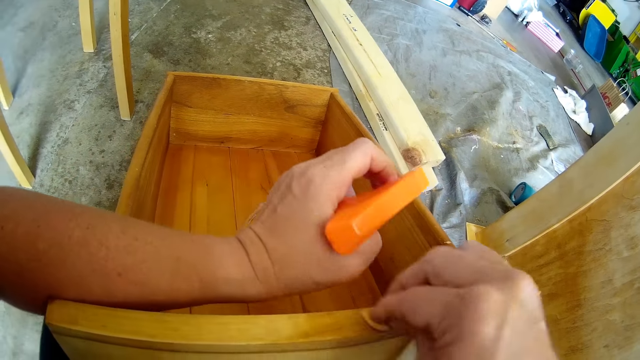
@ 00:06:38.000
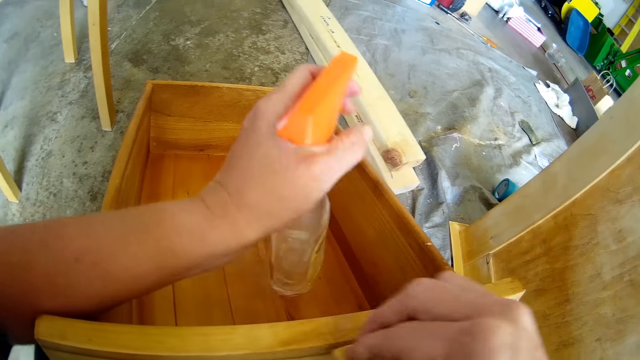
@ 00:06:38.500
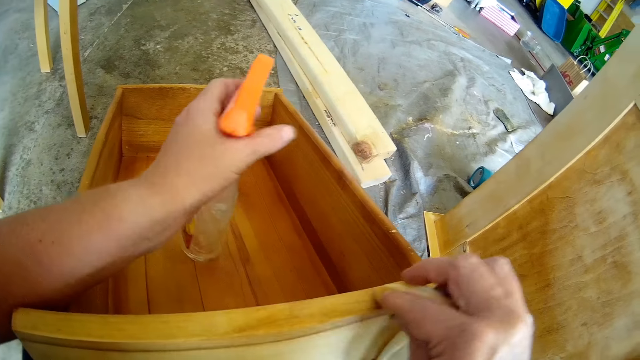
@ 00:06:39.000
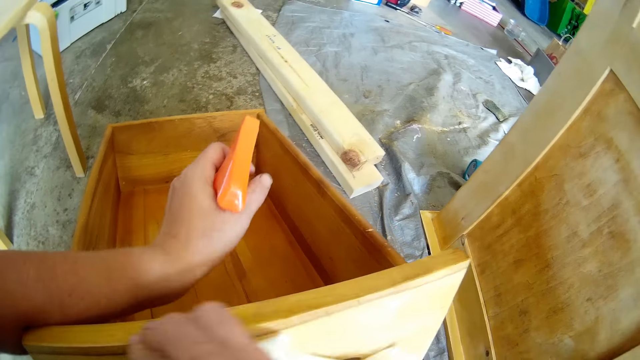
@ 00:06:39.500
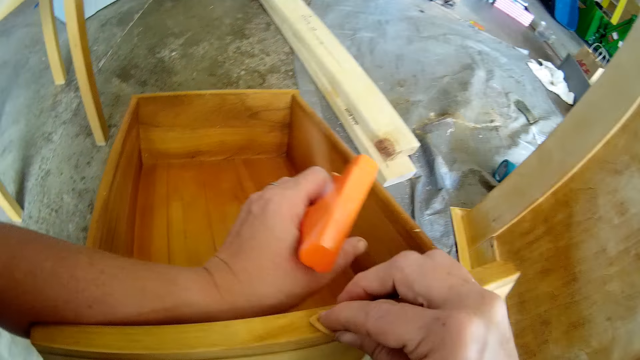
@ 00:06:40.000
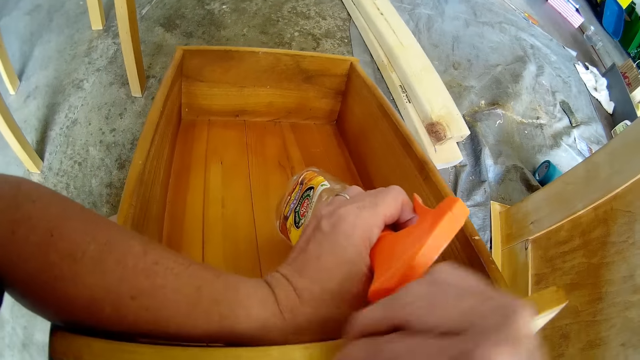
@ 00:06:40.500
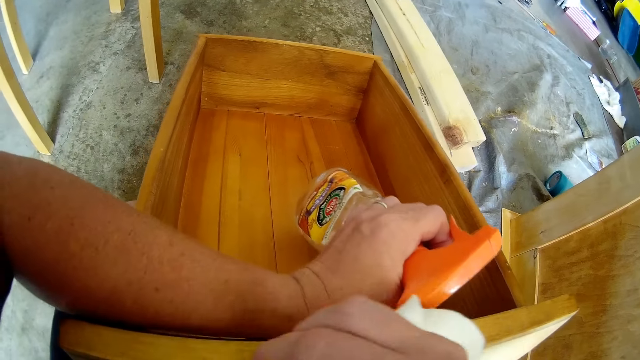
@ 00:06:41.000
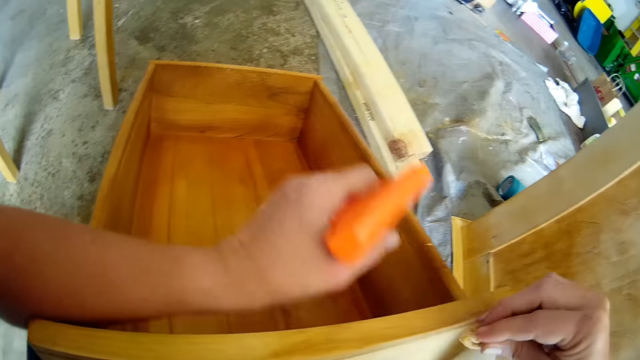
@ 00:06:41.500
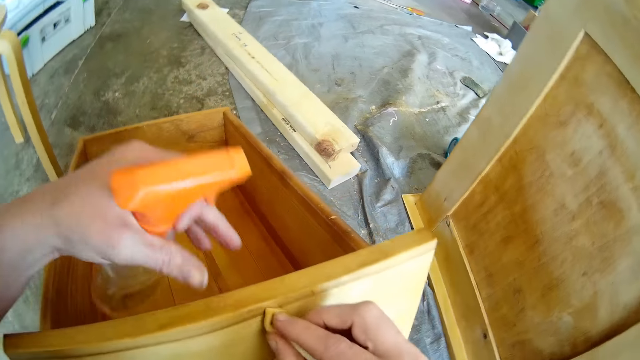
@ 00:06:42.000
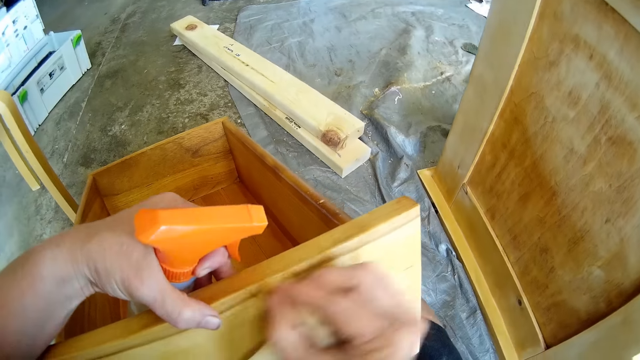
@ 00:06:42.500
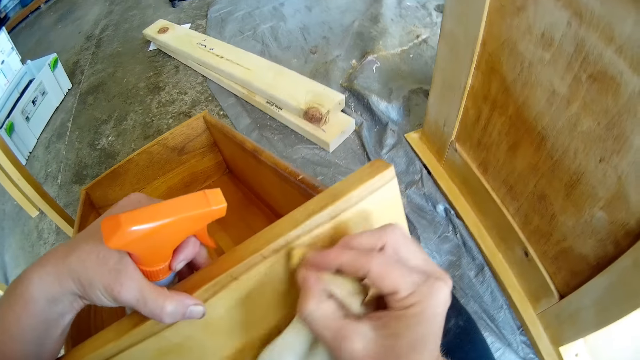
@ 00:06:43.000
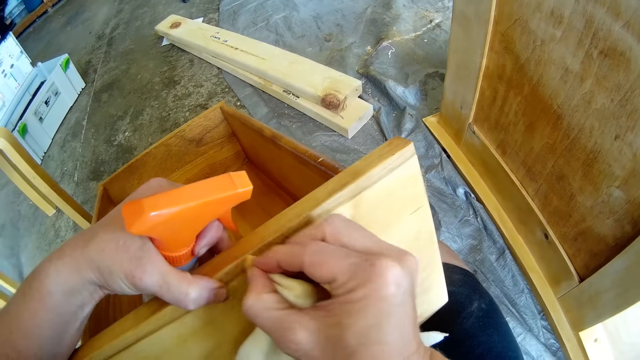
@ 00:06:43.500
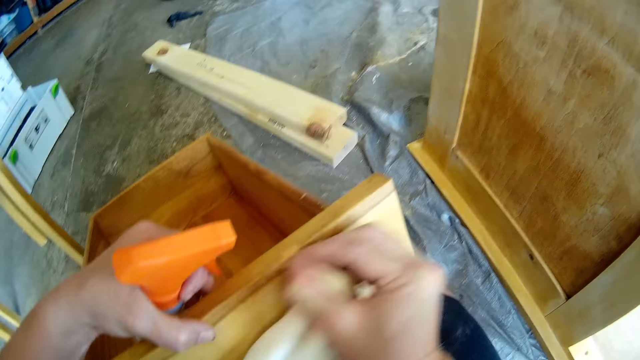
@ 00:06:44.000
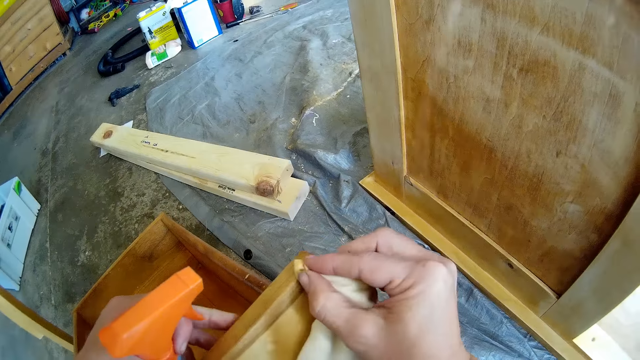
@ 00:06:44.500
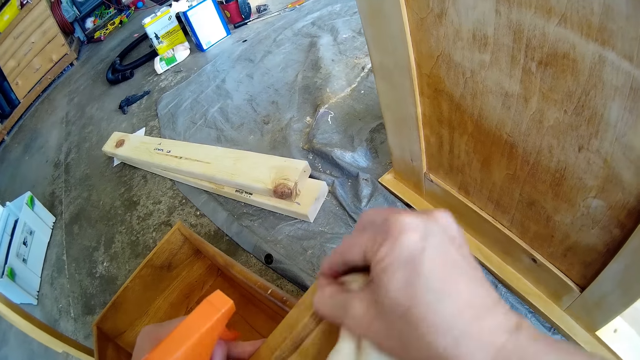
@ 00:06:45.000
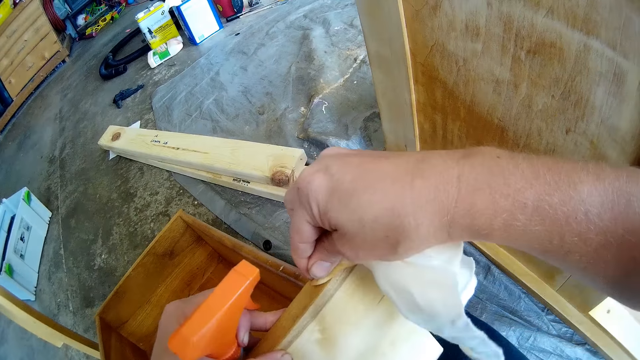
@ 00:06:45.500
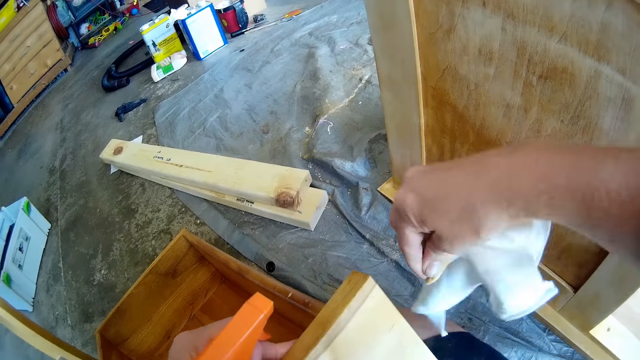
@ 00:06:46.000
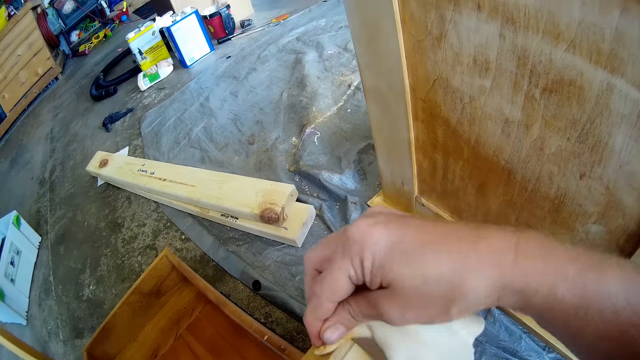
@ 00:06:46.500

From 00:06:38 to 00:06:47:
The camera wearer holds the drawer with both hands. They wipe the drawer with a cloth.

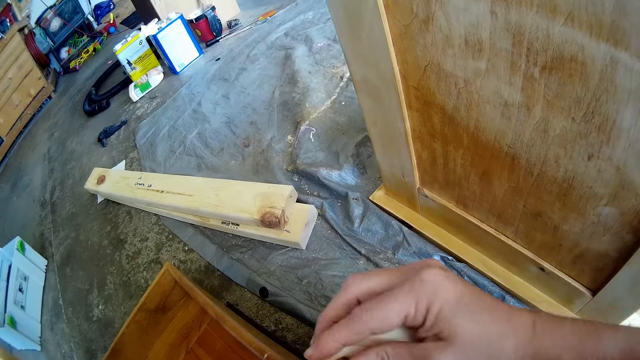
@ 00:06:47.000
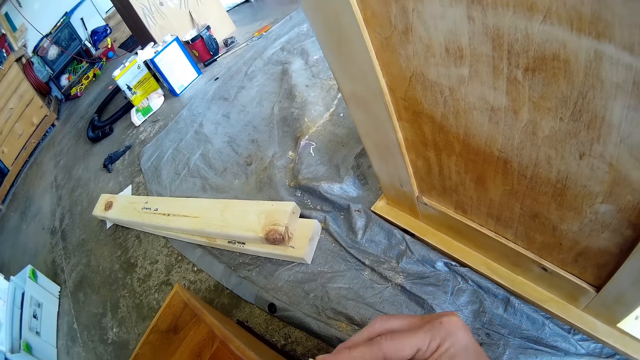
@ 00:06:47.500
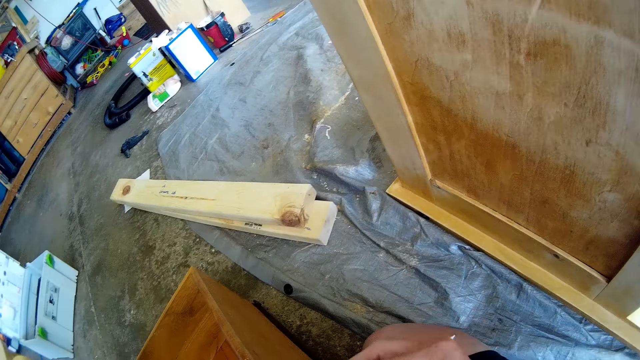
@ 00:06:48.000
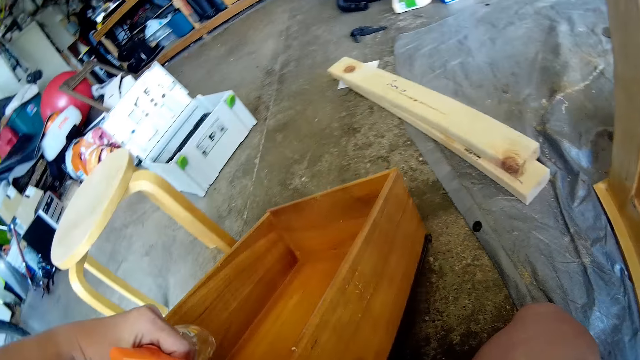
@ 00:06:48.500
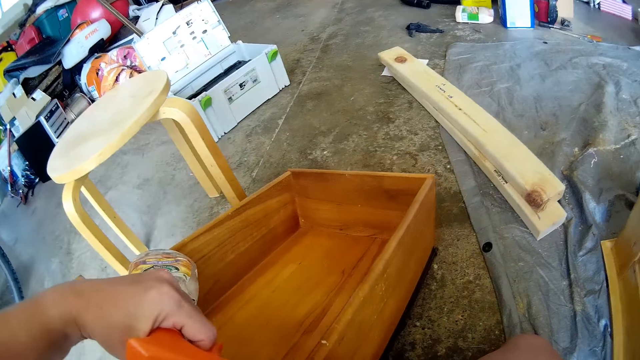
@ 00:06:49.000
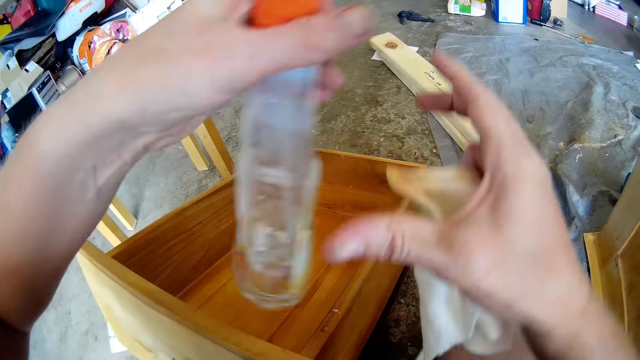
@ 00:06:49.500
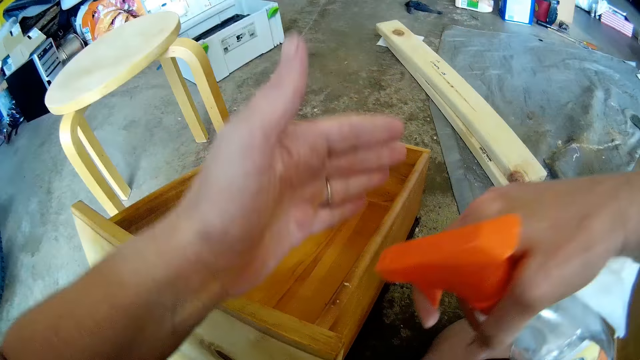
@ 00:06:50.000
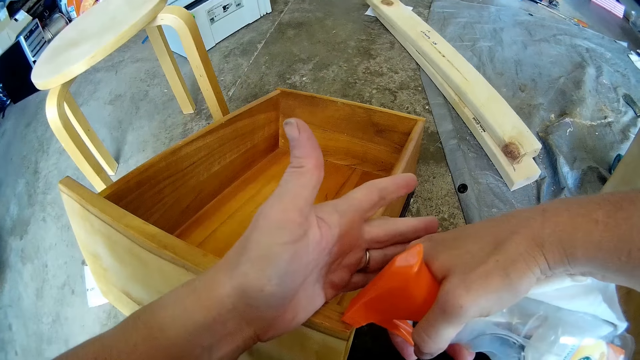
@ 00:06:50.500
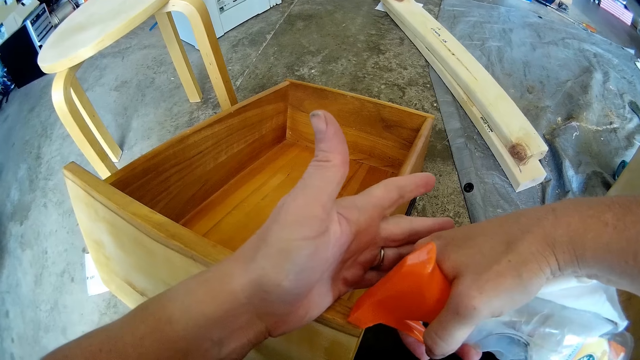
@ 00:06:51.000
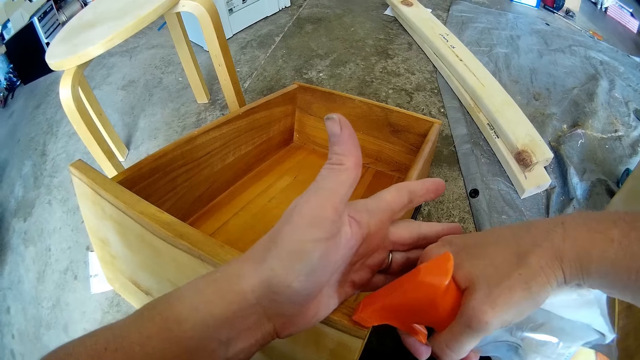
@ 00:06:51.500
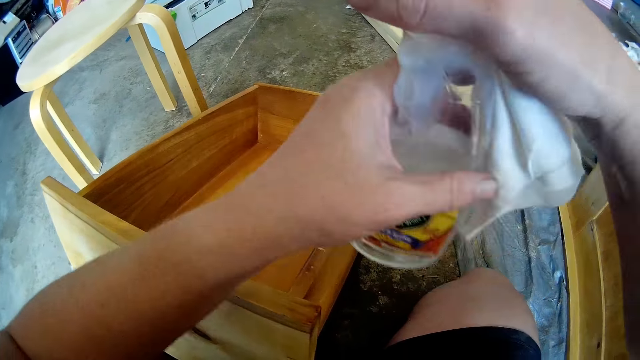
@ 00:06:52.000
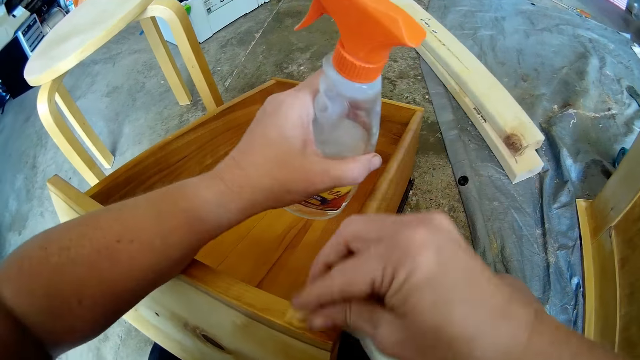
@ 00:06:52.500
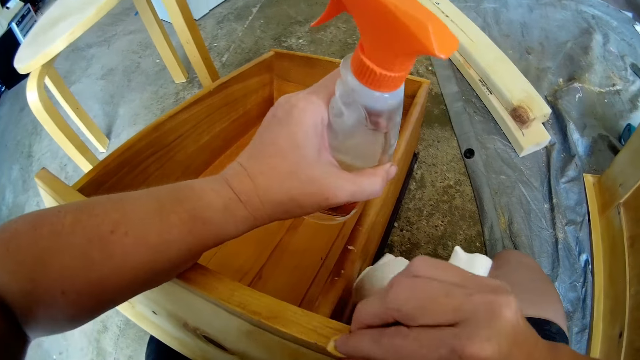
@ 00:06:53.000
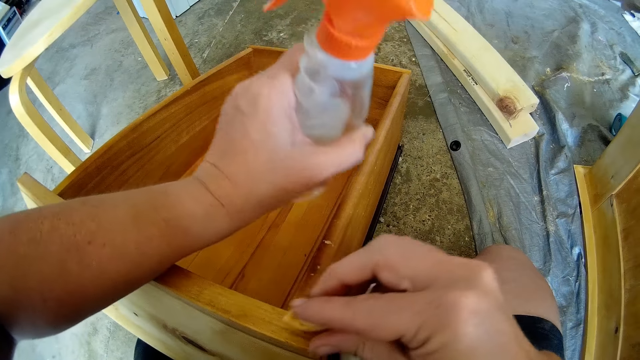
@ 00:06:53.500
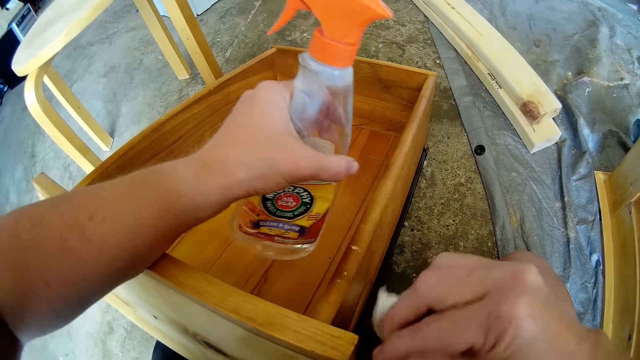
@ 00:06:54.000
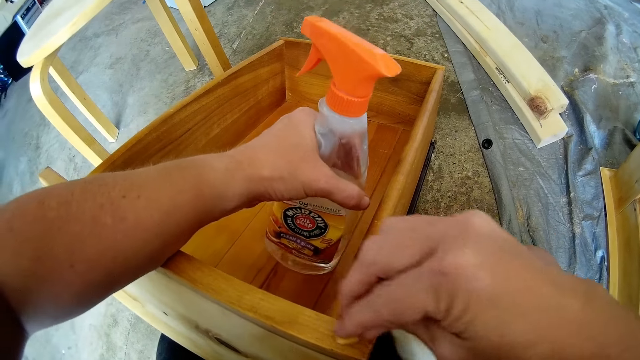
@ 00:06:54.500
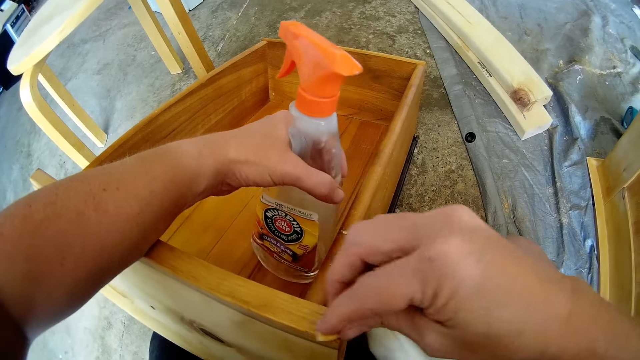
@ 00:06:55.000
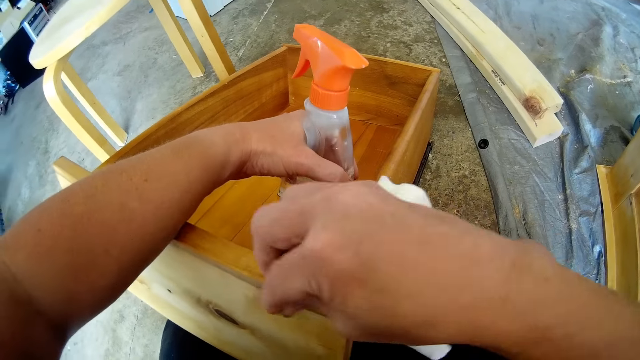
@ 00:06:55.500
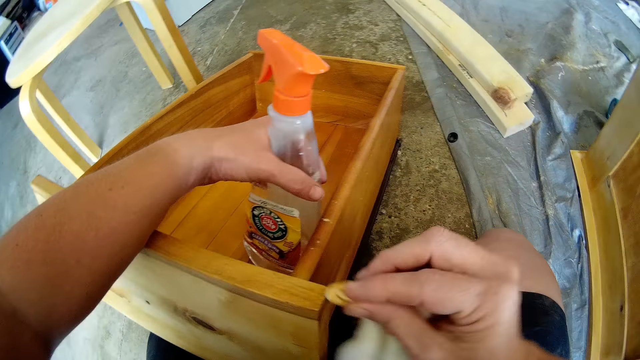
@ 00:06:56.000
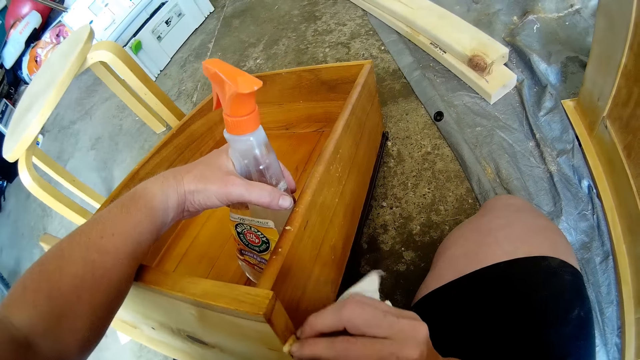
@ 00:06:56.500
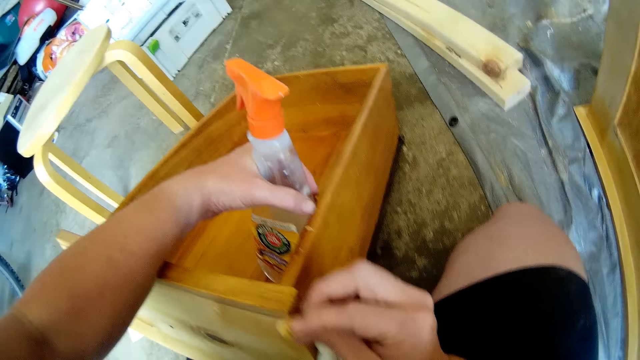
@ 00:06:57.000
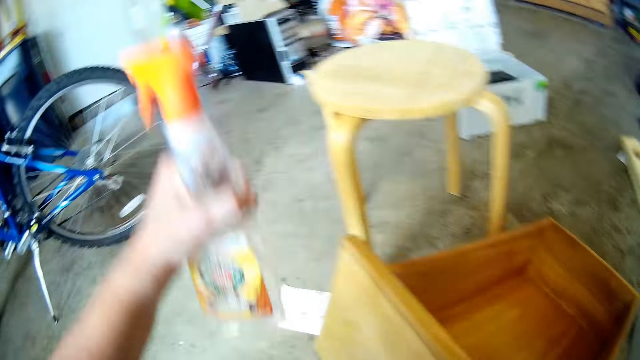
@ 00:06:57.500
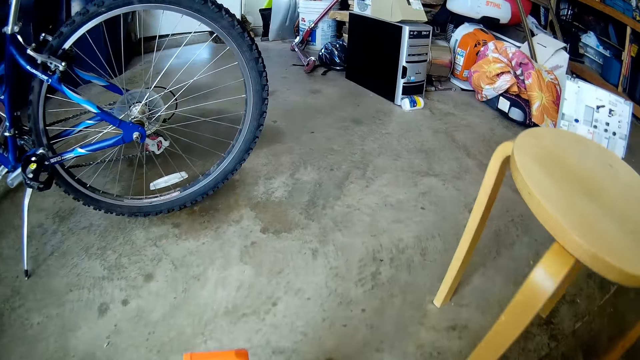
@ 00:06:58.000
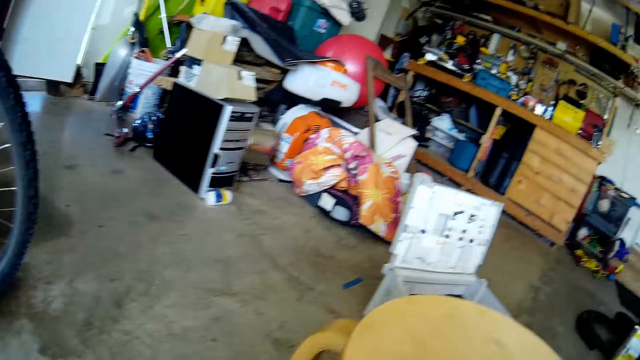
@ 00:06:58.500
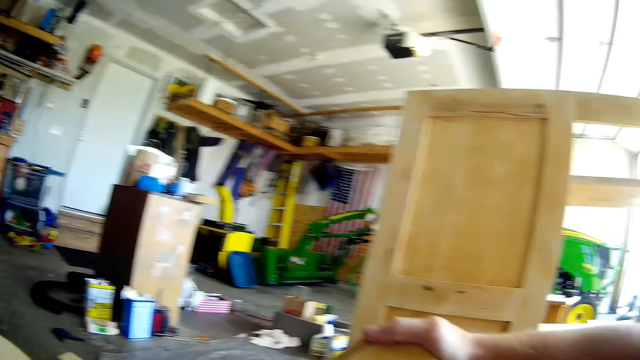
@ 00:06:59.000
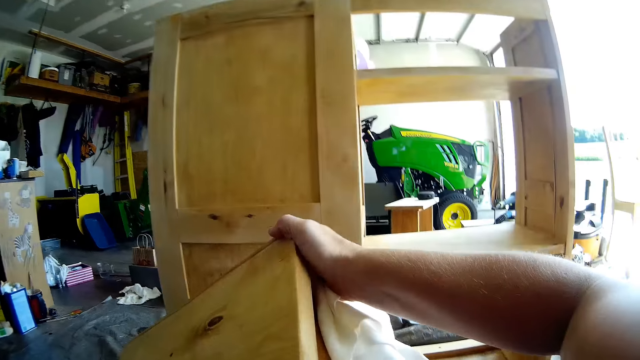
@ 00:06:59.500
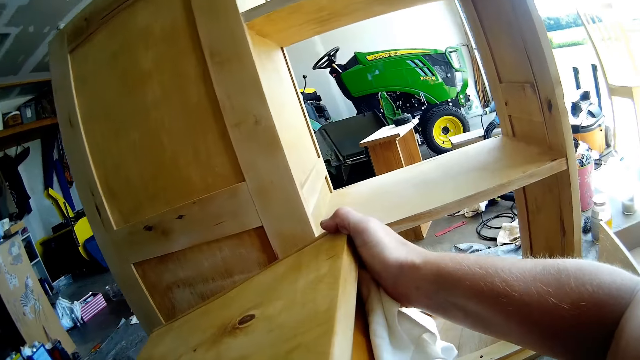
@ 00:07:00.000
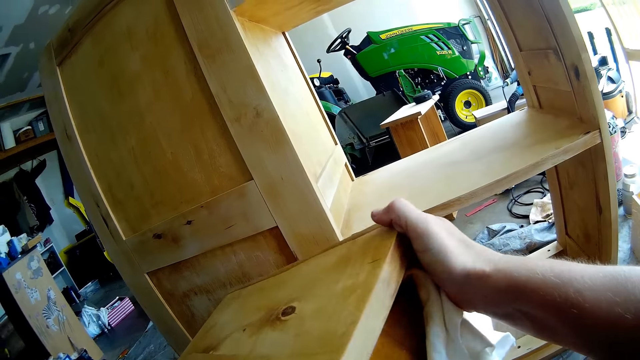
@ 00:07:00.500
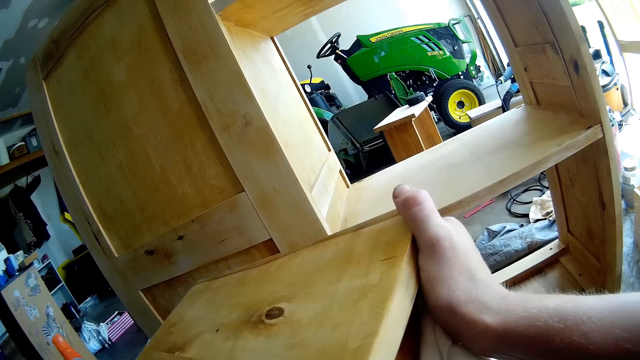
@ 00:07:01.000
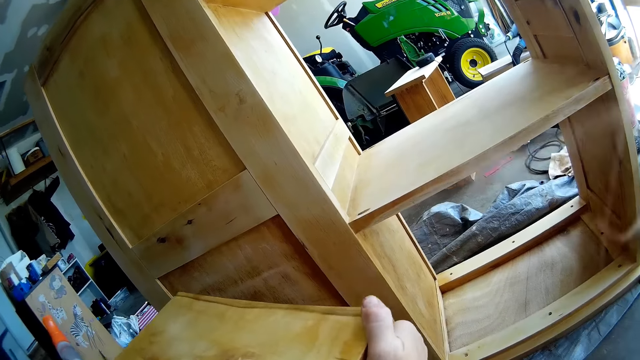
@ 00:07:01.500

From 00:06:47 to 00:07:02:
The camera wearer sprays the drawer with a spray. They place the spray on the other hand. They spray the surface with the wooden furniture cleaning spray. They place the spray on the other hand. They wipe the wooden surface with a kitchen towel. They place the spray aside. They turn the wooden furniture and adjust the drawer with hands.
